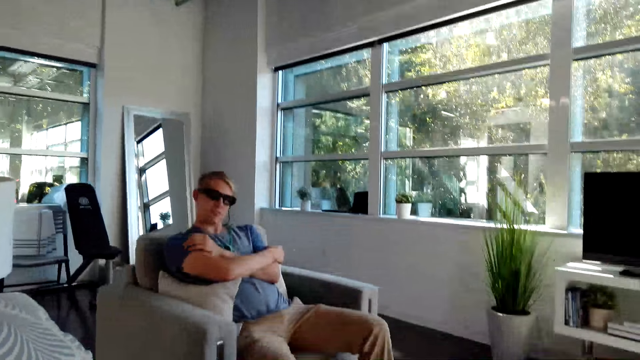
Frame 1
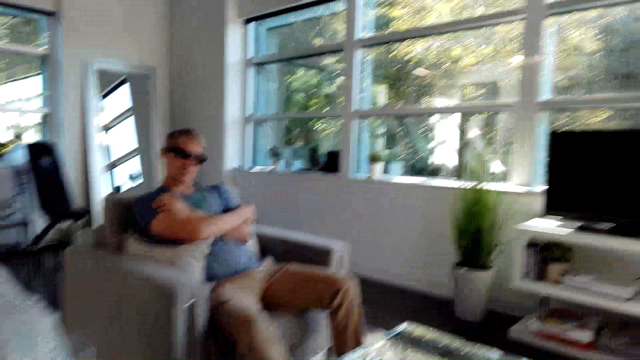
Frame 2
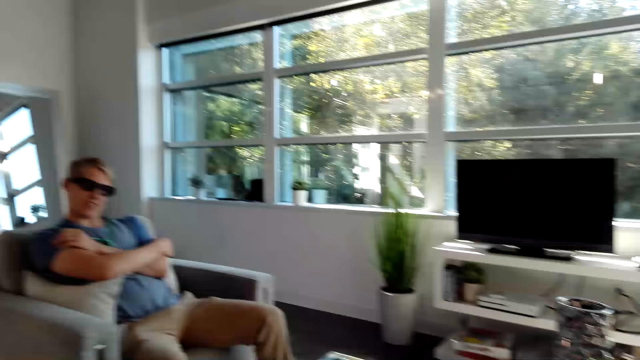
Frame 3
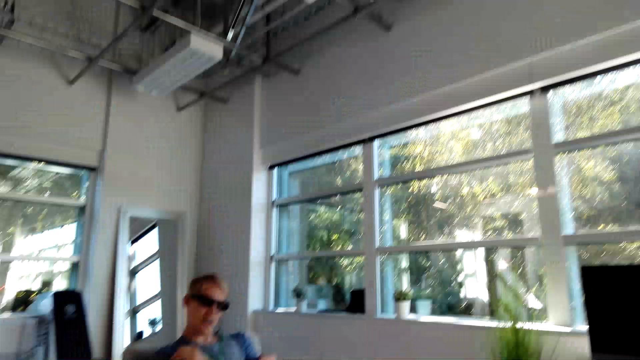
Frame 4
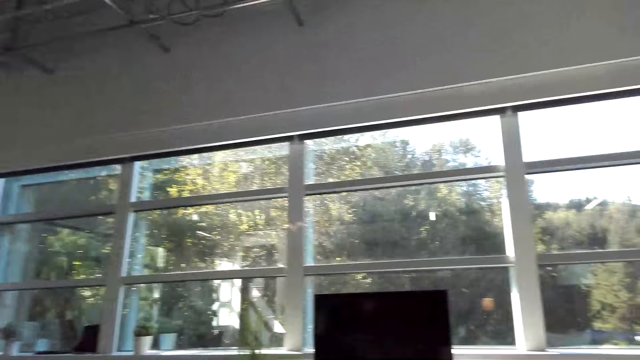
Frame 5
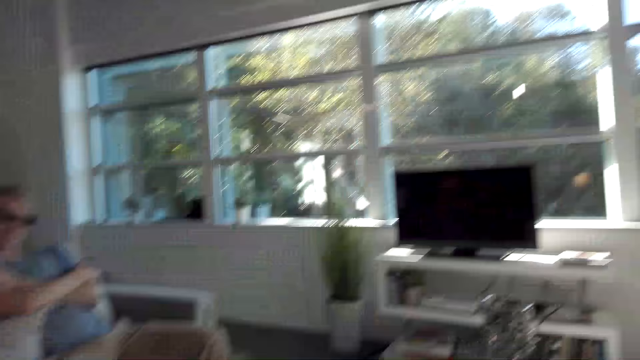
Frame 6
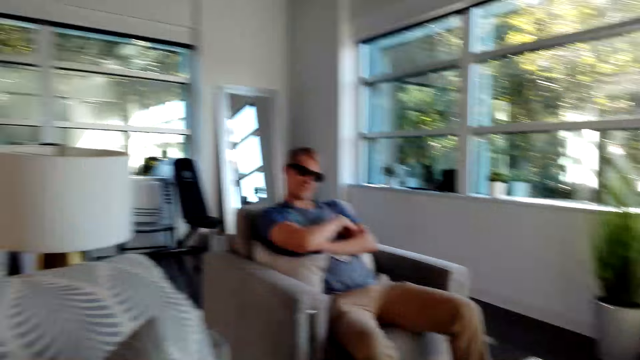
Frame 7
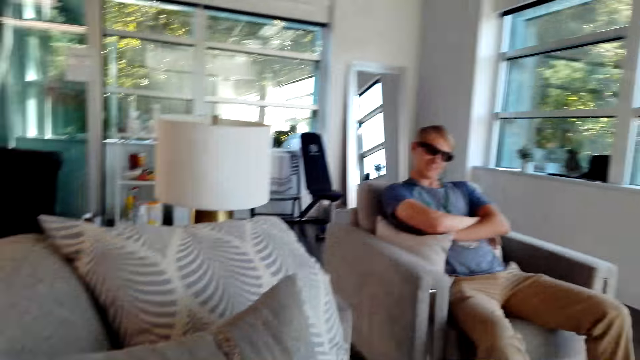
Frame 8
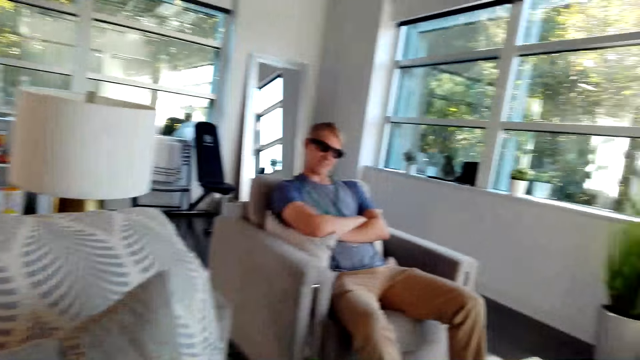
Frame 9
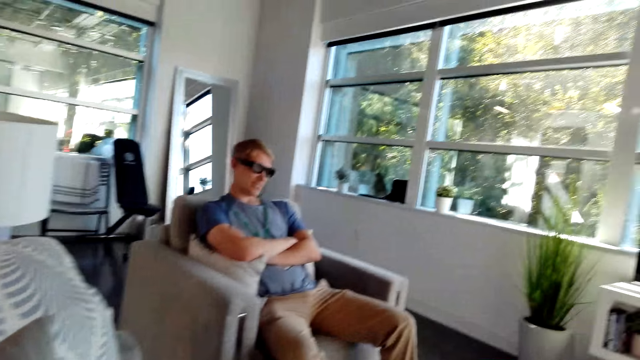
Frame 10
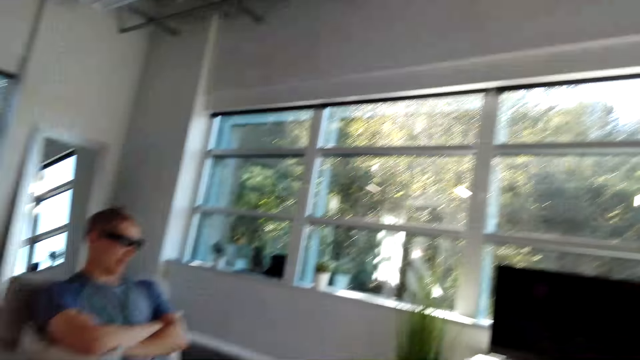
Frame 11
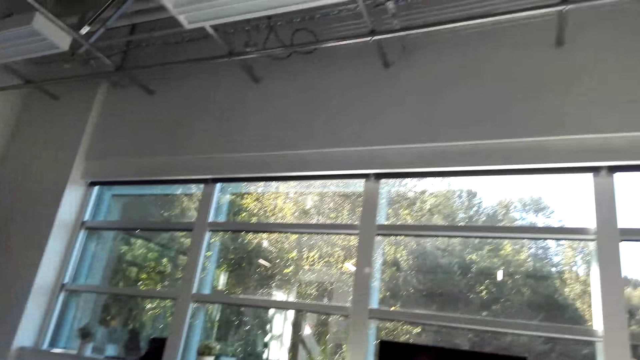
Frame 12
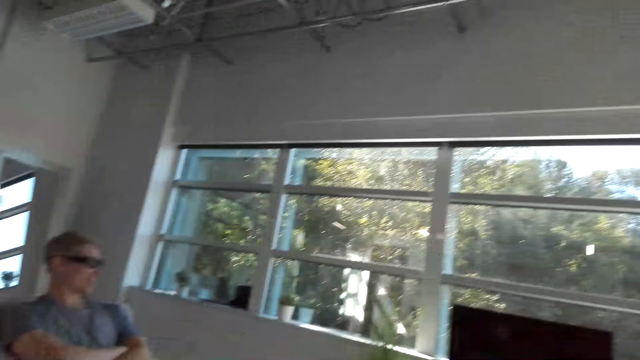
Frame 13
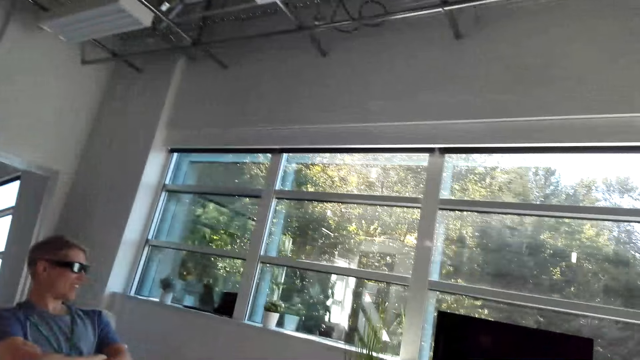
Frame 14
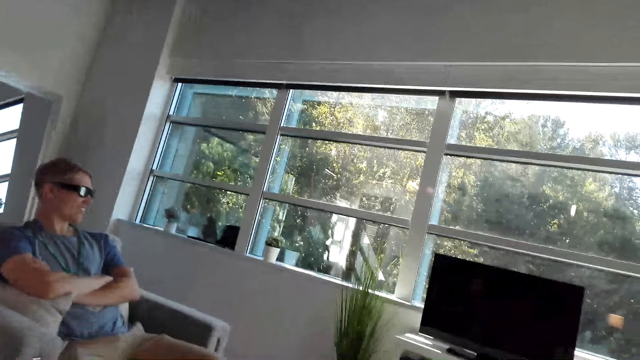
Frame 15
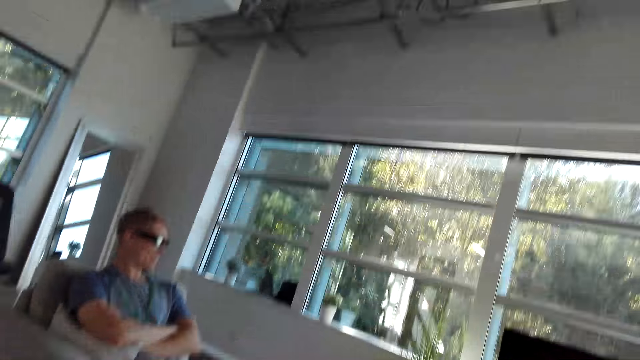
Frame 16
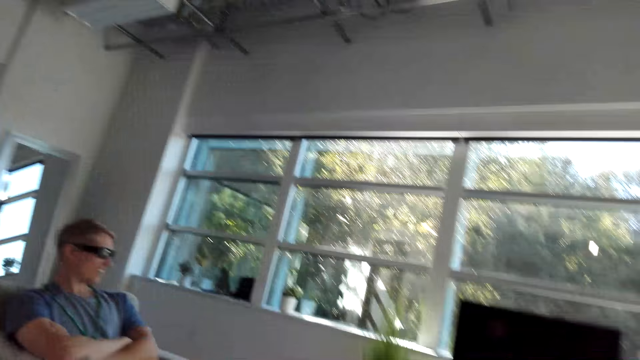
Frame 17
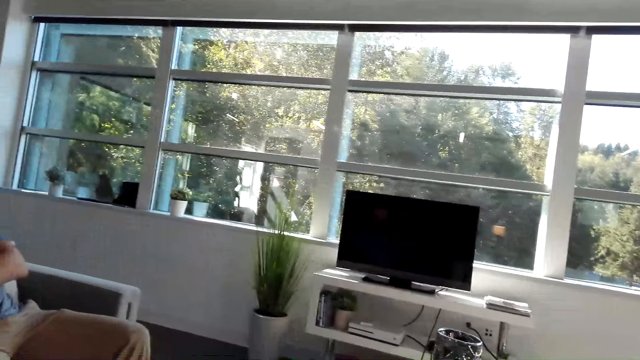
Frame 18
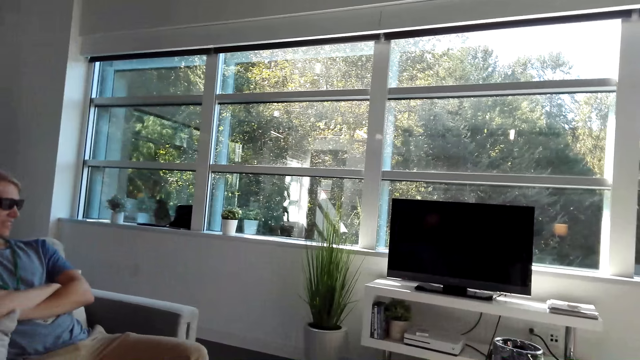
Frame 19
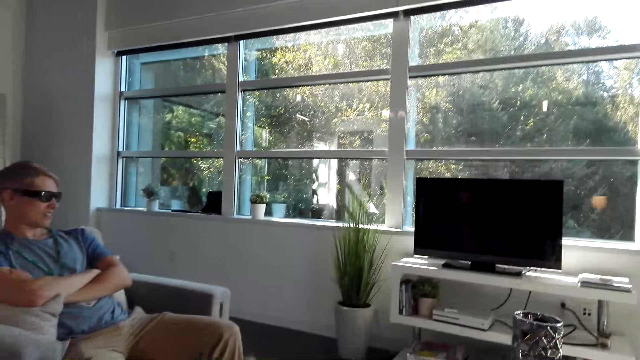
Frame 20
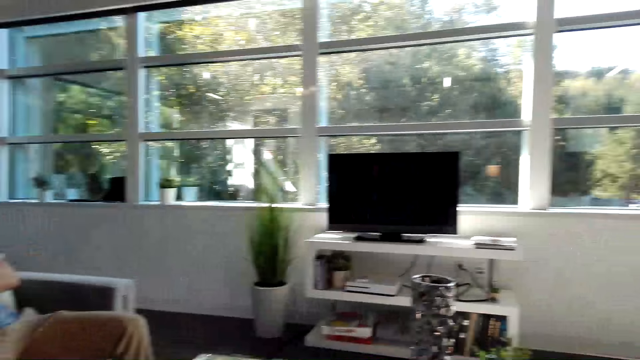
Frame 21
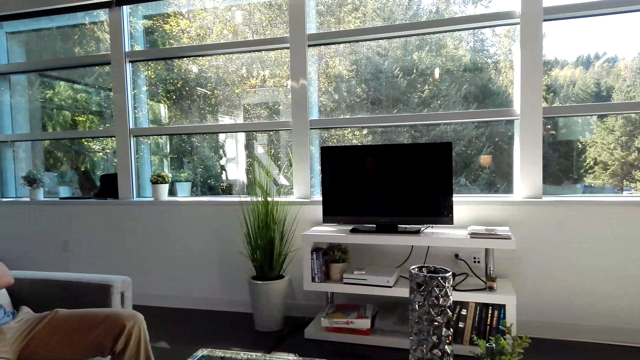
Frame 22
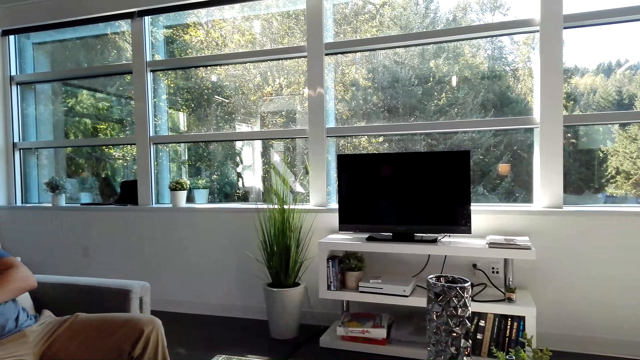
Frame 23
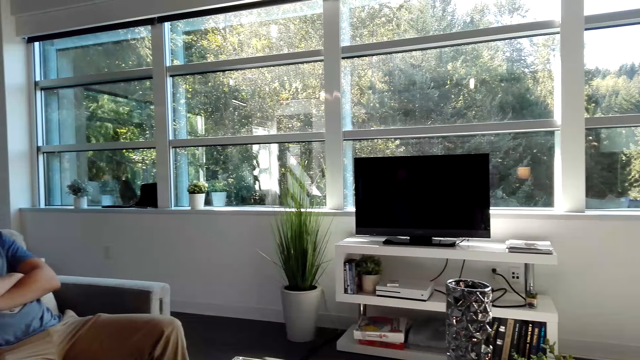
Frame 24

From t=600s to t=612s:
The camera wearer looks around the house. They converse with a male.

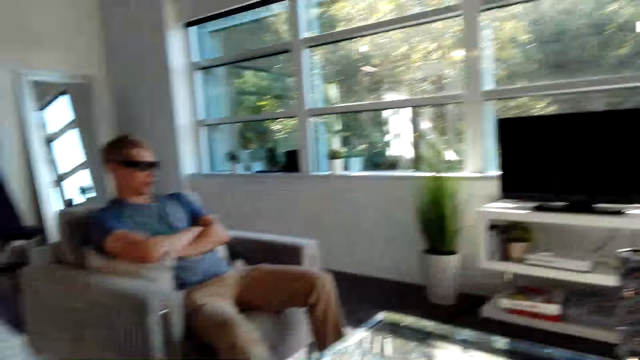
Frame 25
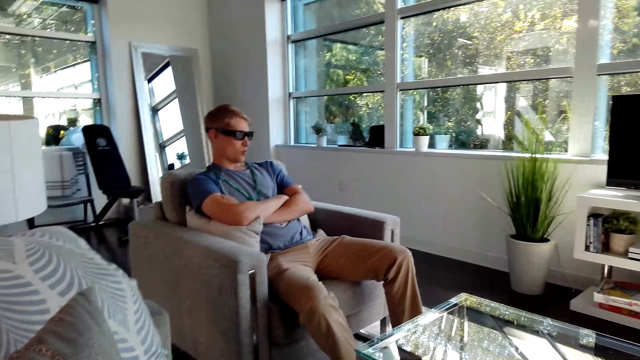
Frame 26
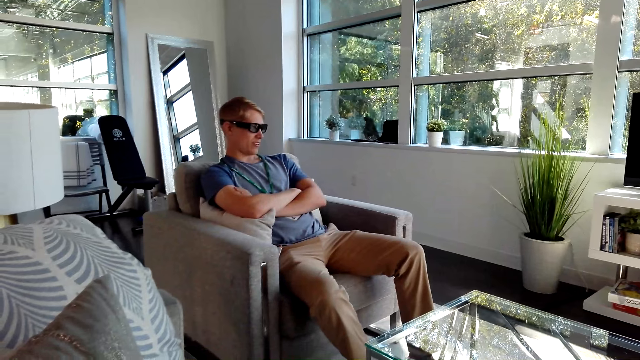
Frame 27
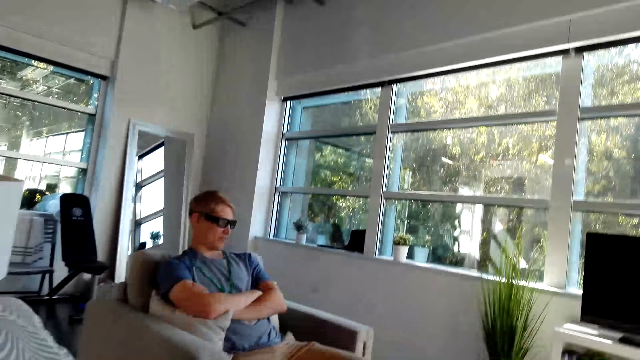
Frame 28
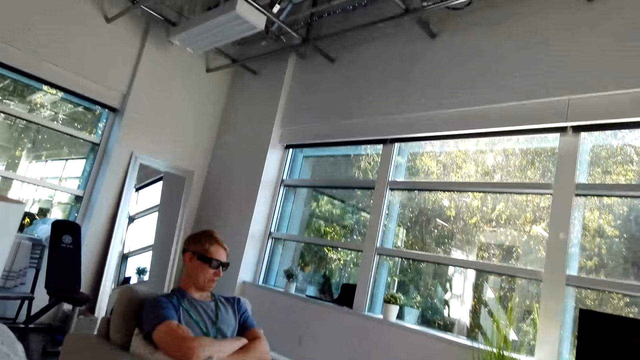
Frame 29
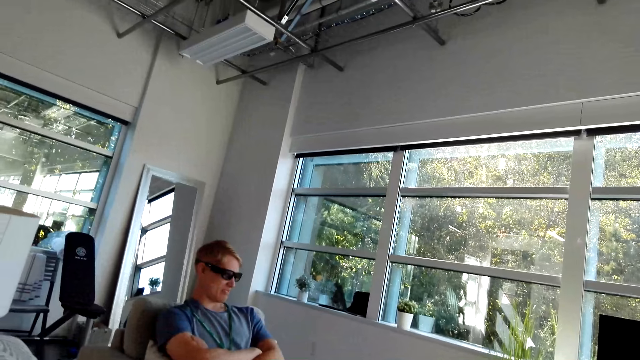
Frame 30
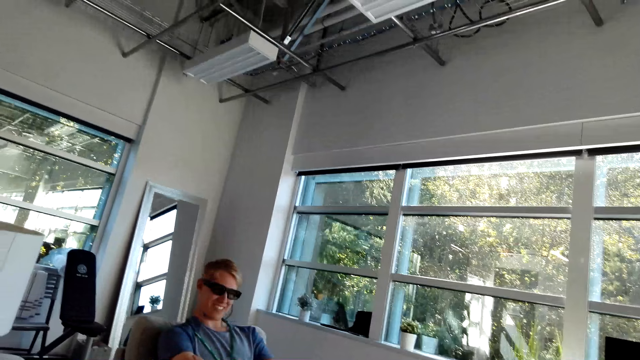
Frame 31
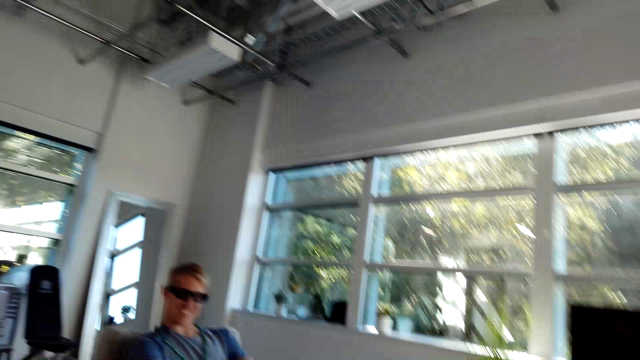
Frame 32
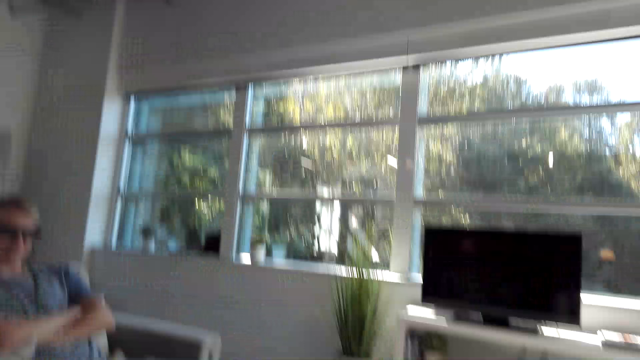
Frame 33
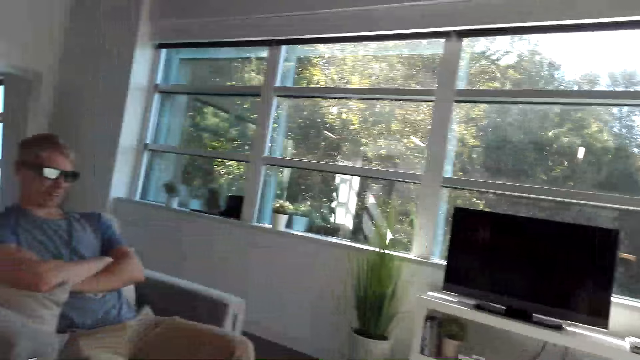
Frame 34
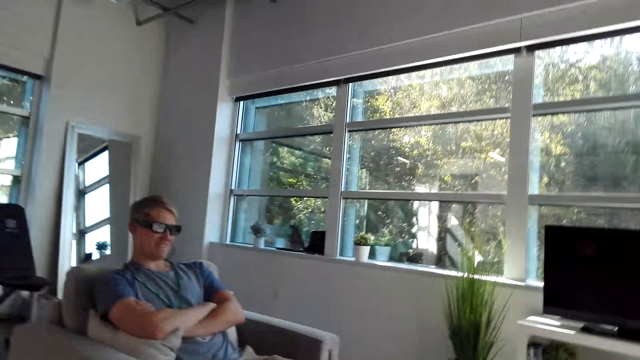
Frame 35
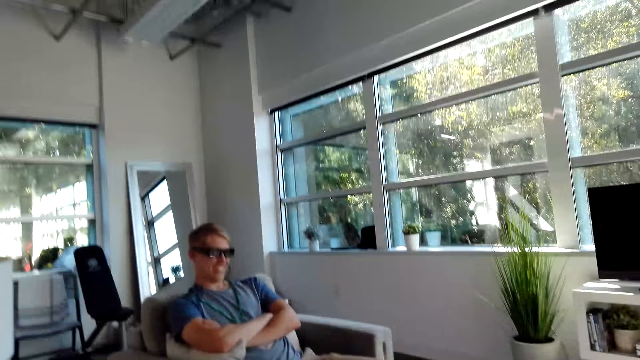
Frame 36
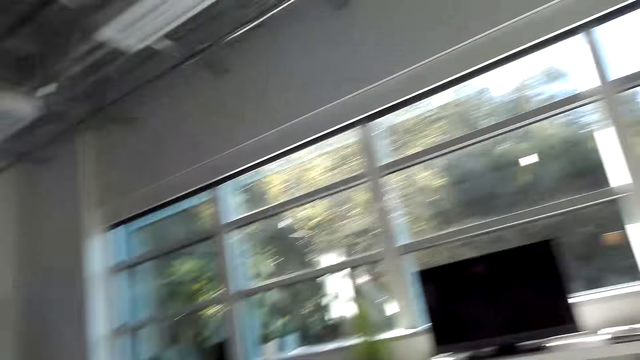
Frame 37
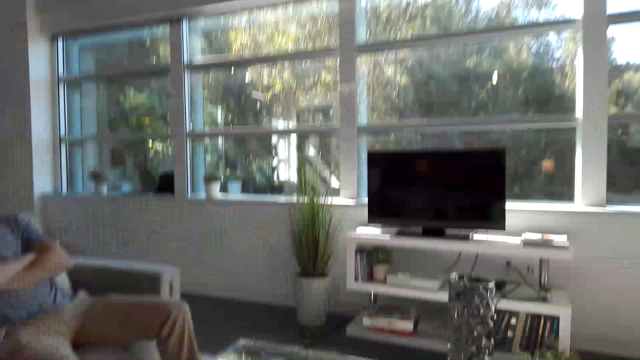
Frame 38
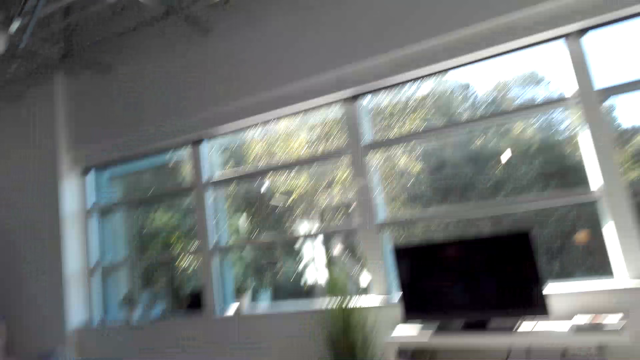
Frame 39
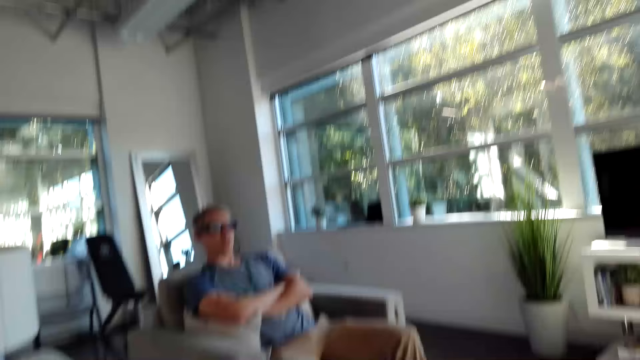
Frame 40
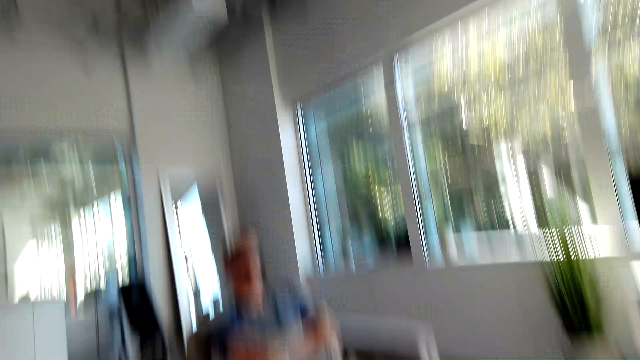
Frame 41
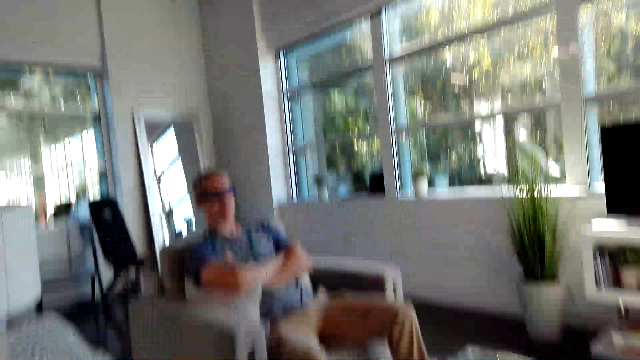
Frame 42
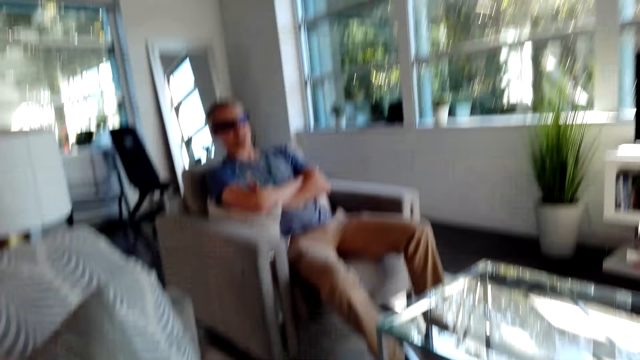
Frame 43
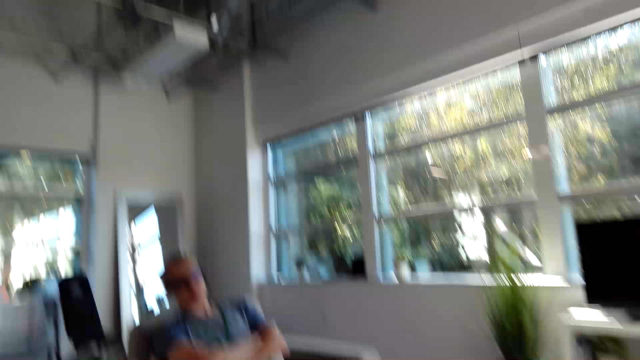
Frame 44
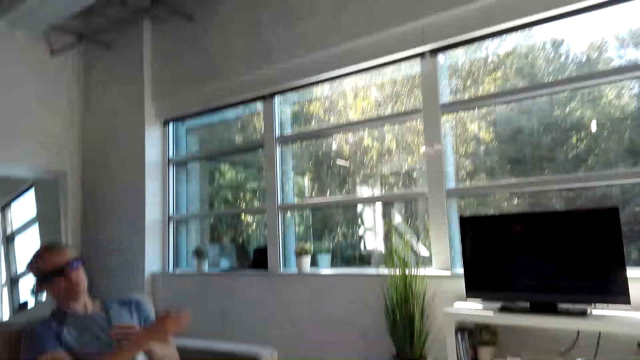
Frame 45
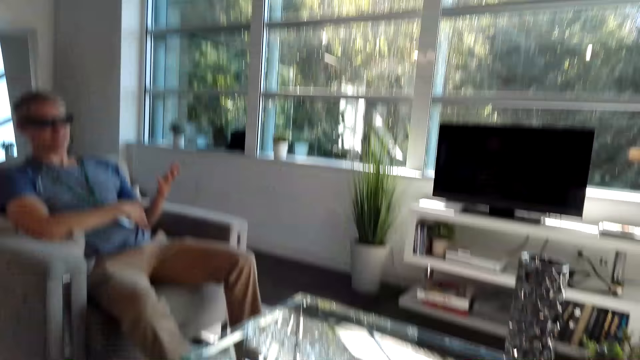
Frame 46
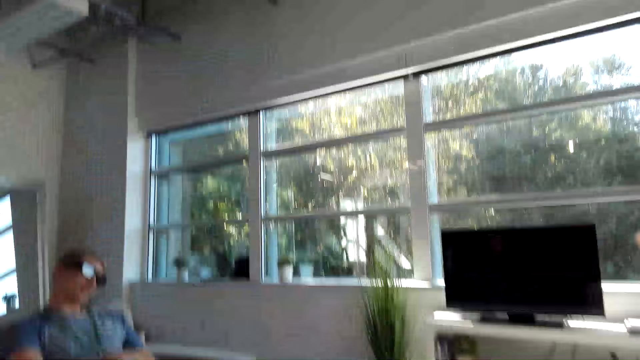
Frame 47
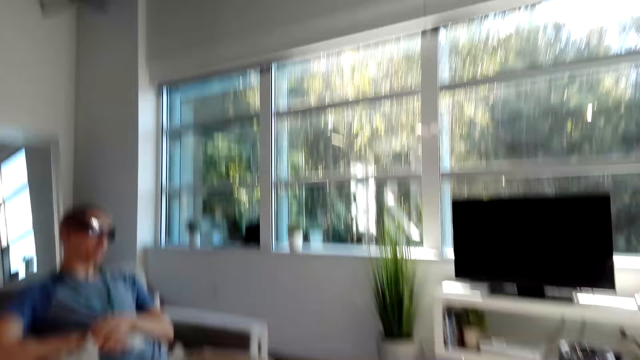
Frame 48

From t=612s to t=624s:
A male does a hand movement and converses with the camera wearer.
